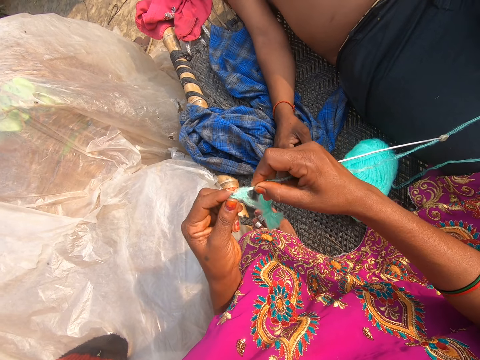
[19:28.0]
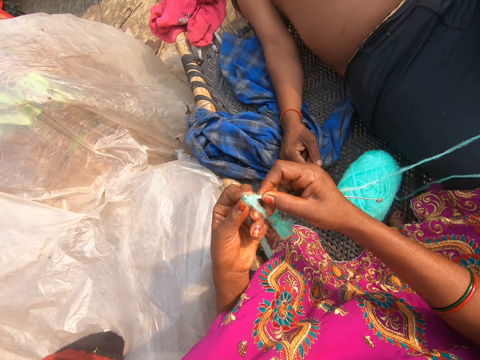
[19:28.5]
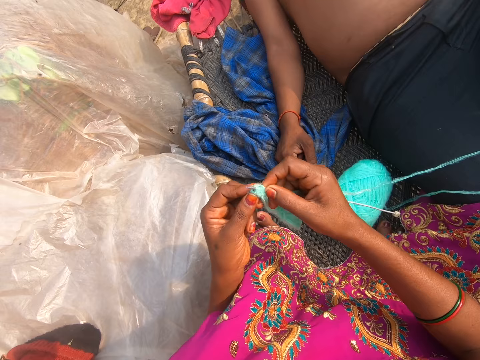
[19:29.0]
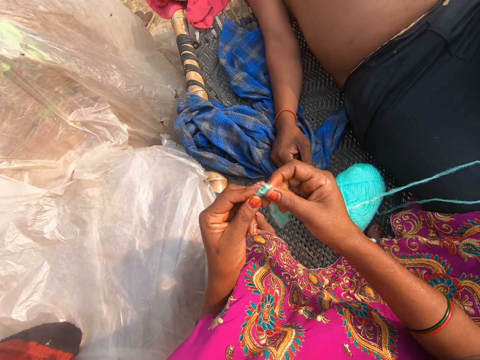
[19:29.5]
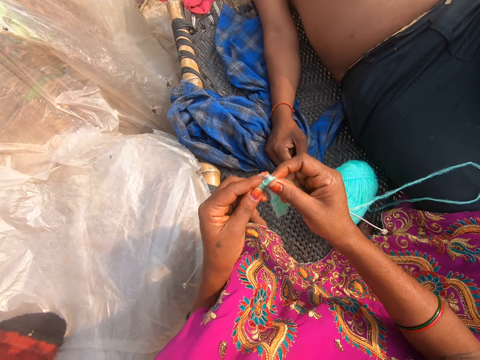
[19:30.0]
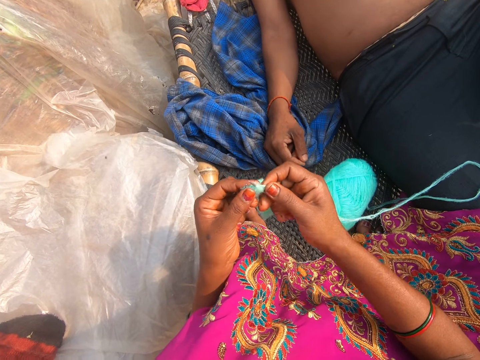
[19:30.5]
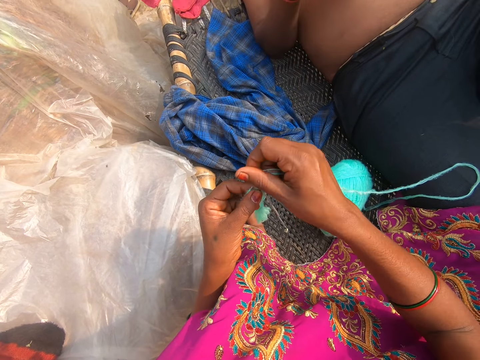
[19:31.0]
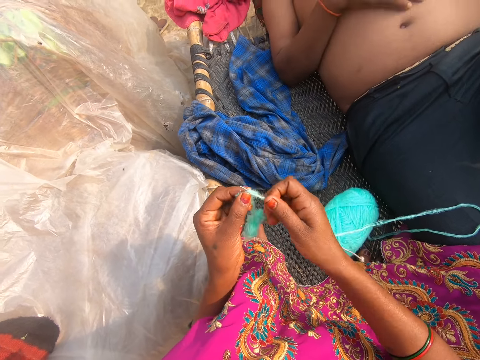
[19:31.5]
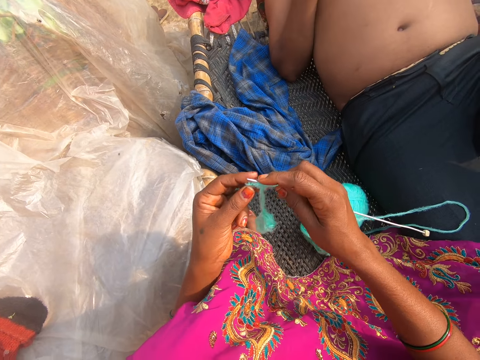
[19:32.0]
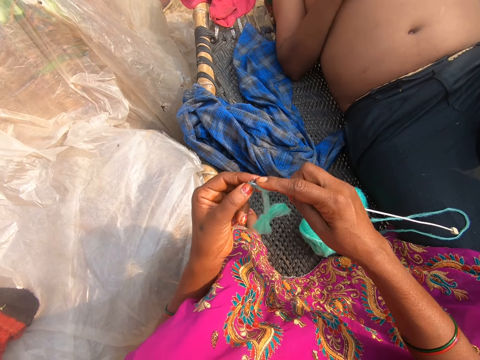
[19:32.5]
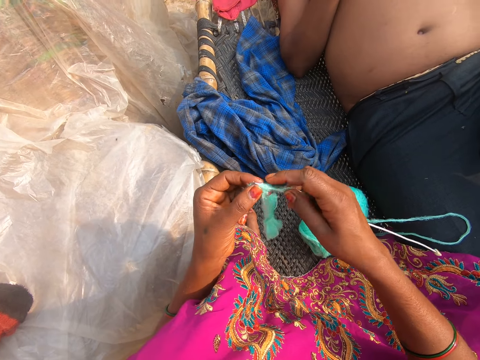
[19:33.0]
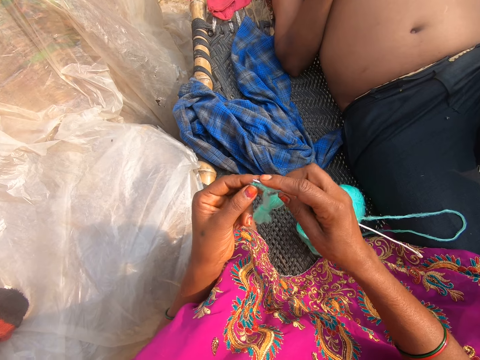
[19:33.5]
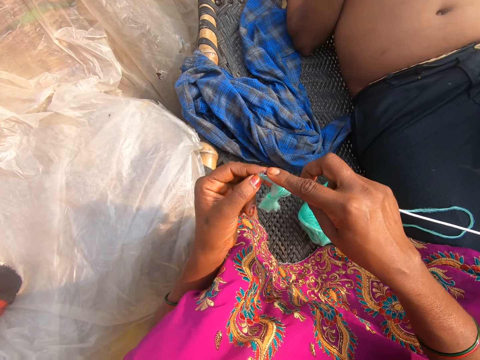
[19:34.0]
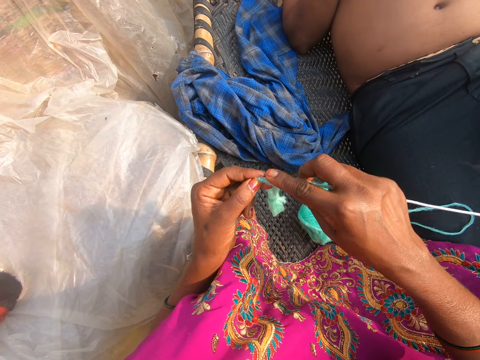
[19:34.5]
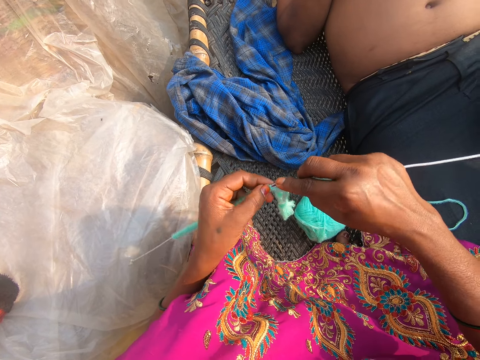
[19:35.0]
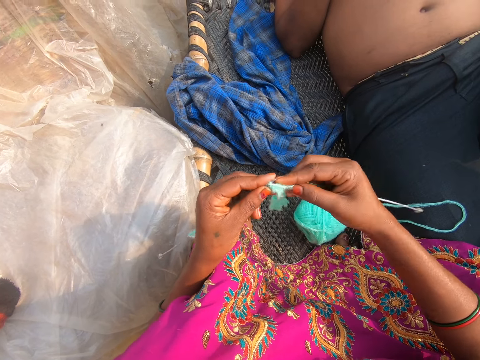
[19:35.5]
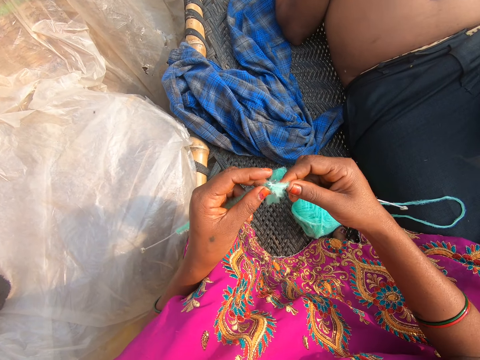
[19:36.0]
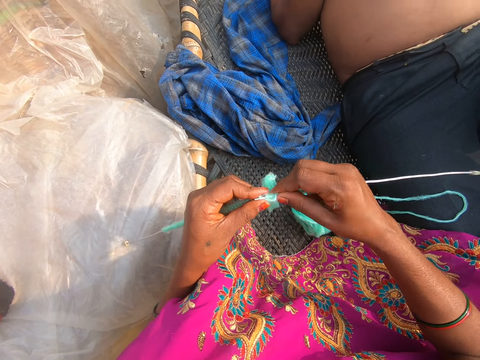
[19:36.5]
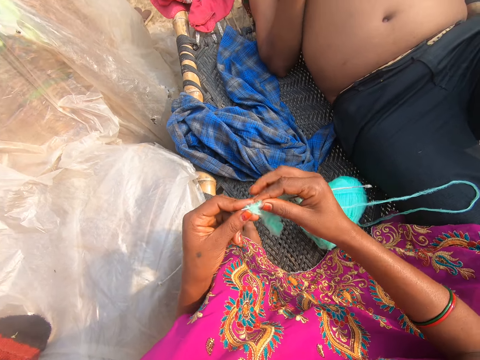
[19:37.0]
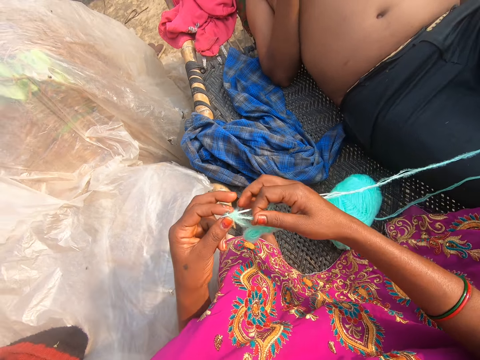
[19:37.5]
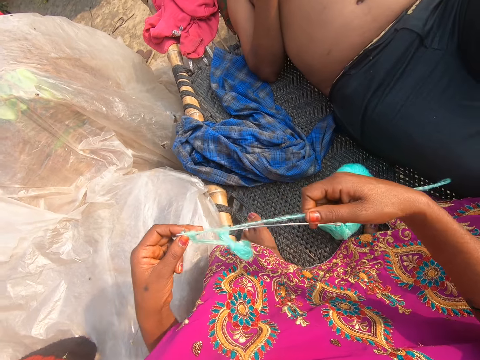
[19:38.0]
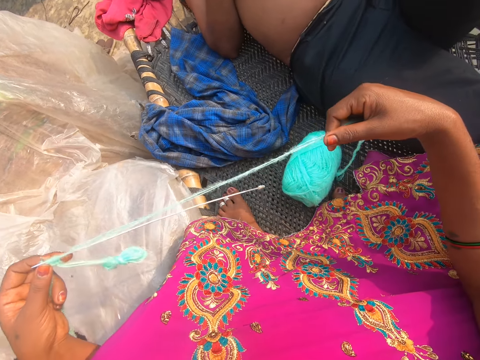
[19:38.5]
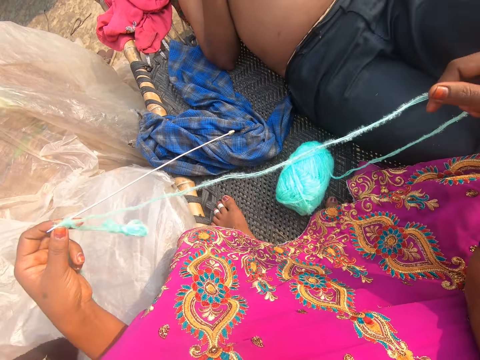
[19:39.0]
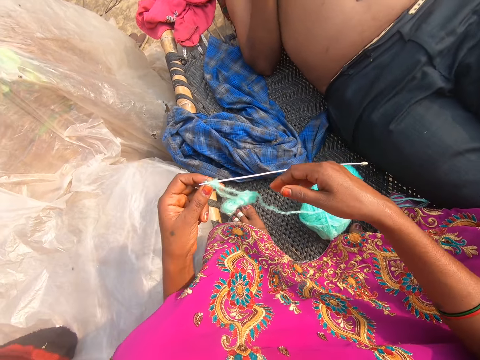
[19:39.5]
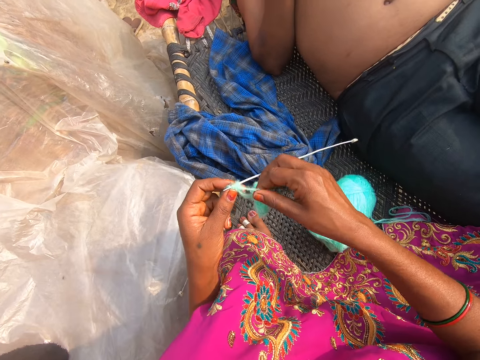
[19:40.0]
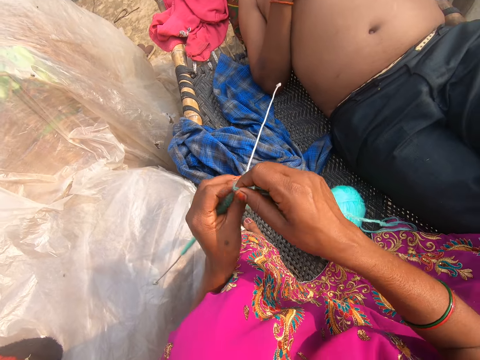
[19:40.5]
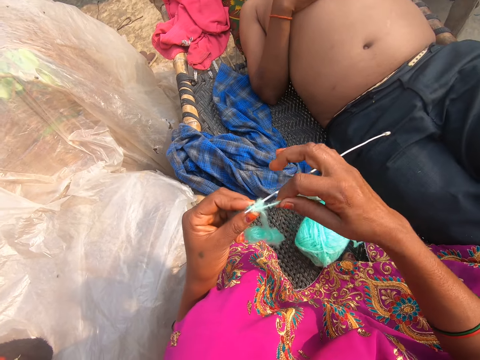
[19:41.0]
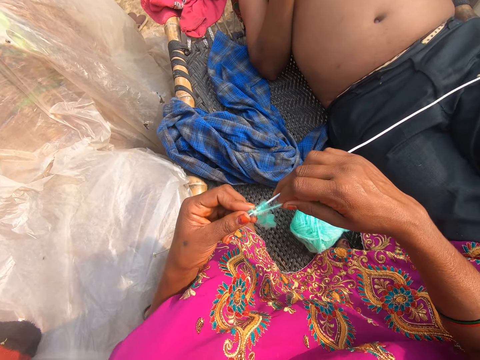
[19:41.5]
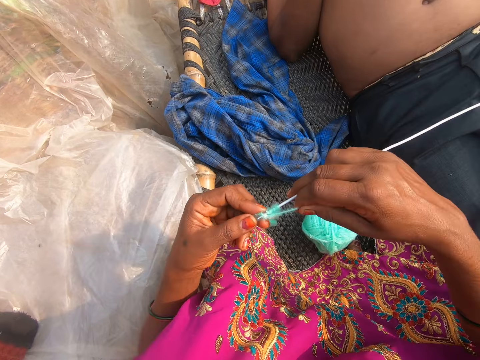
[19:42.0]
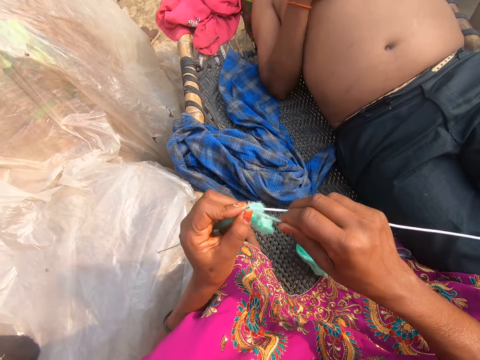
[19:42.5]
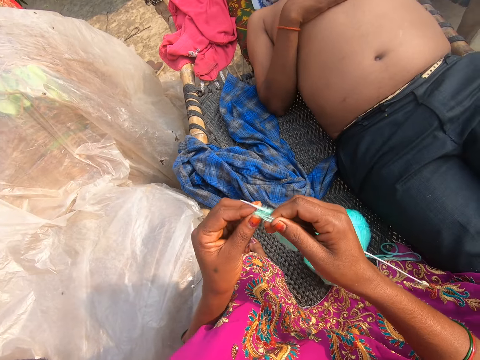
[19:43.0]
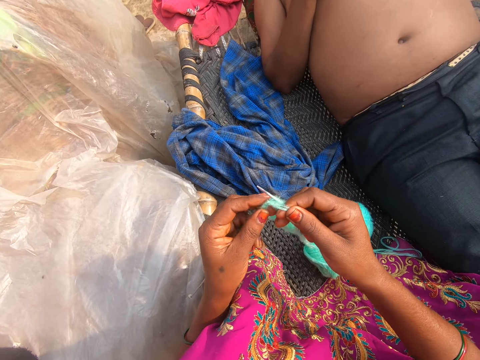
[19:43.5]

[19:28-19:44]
The camera wearer knits. They converse with a person. They knit. They pull the thread. The person converses with the camera wearer. The camera wearer pulls the thread. The person converses with the camera wearer. The camera wearer knits.

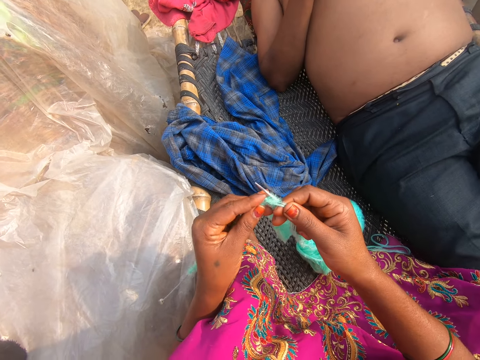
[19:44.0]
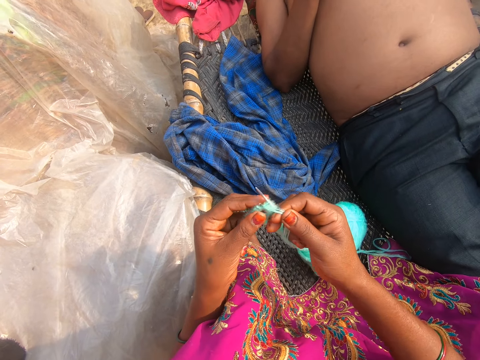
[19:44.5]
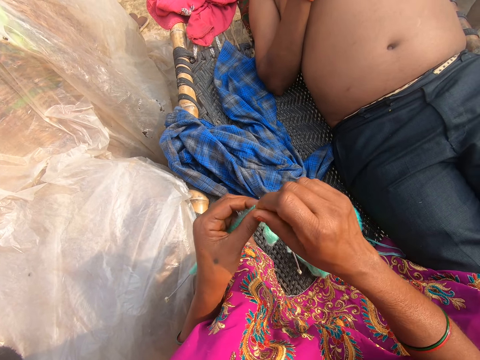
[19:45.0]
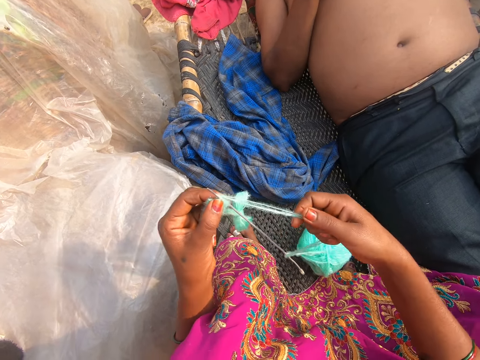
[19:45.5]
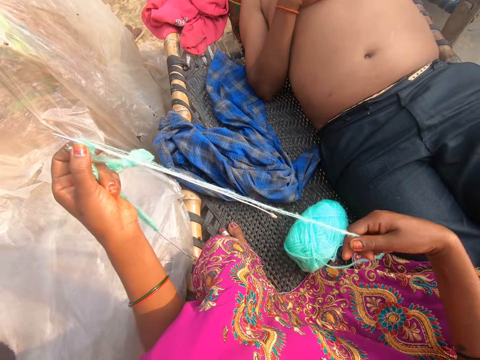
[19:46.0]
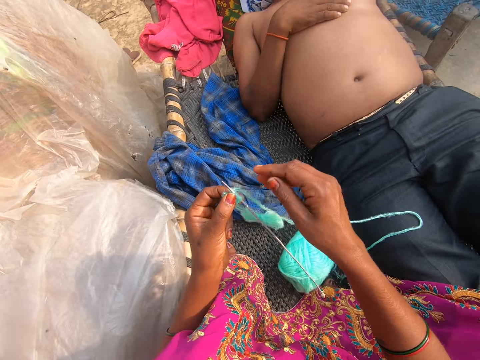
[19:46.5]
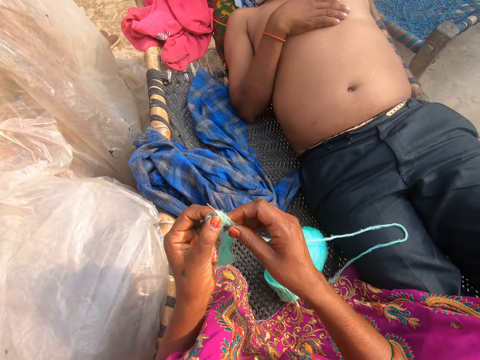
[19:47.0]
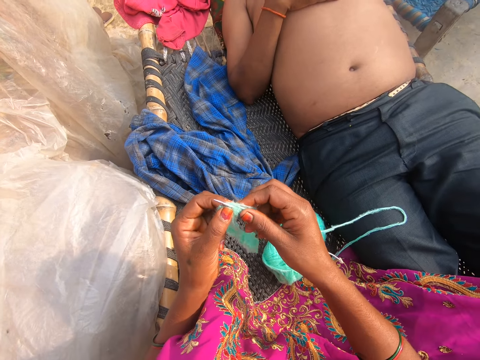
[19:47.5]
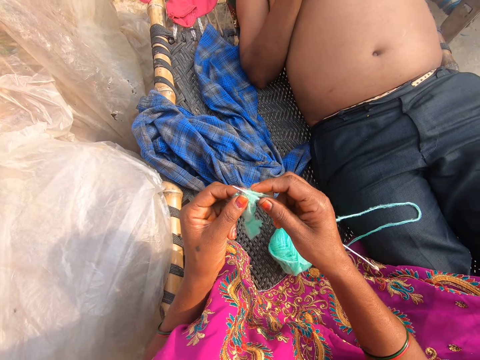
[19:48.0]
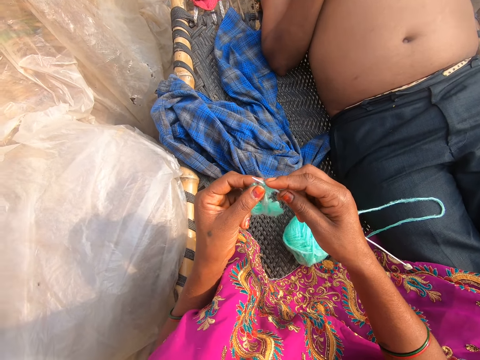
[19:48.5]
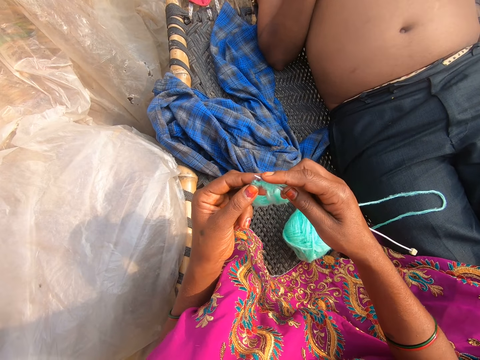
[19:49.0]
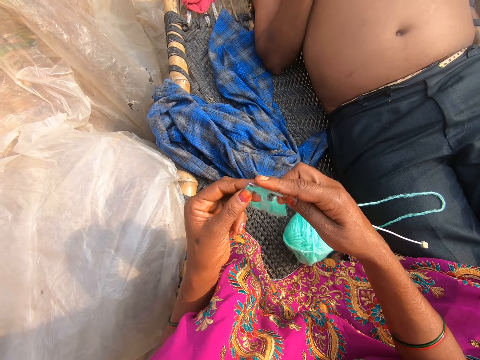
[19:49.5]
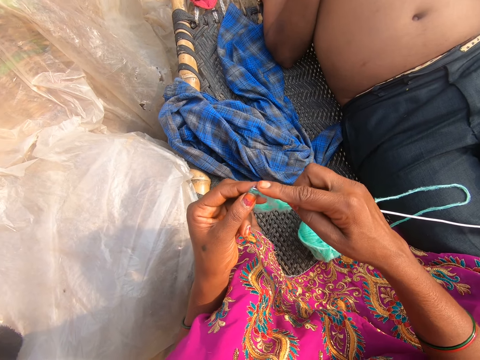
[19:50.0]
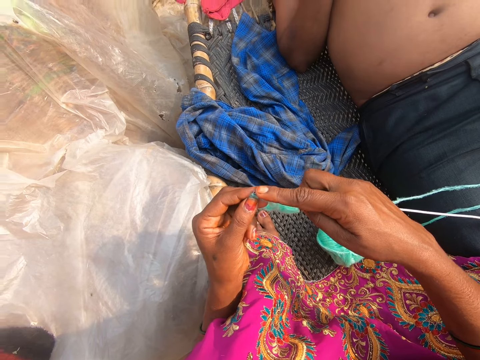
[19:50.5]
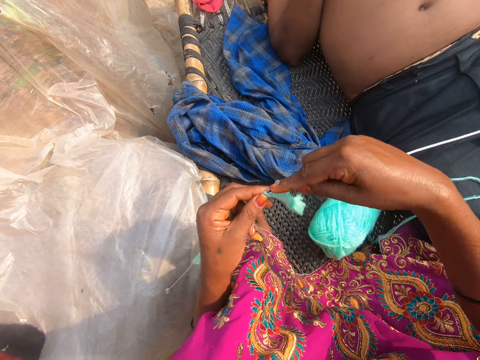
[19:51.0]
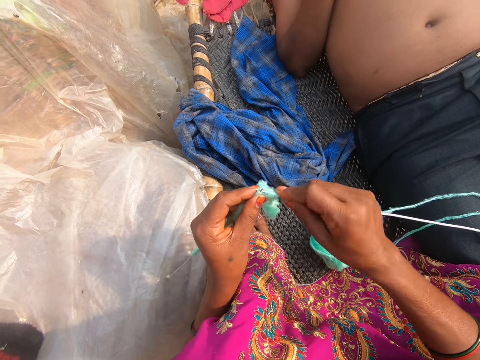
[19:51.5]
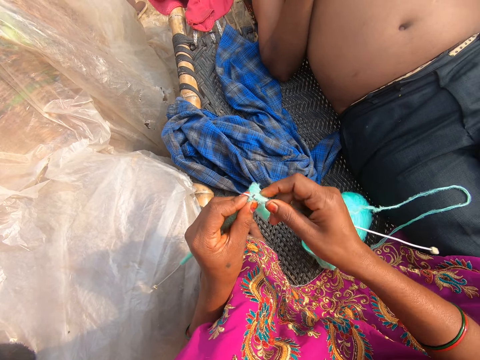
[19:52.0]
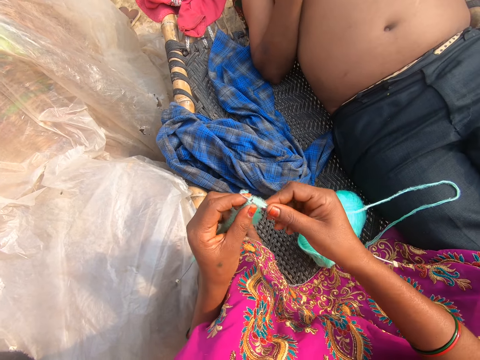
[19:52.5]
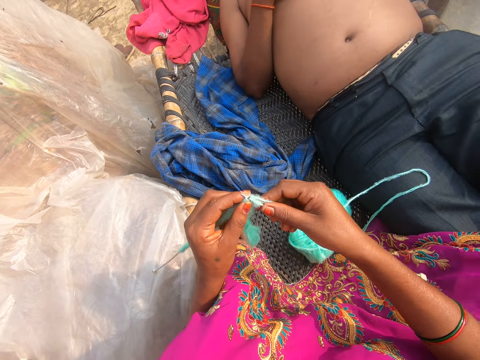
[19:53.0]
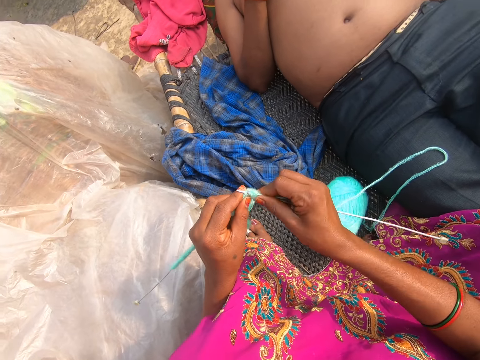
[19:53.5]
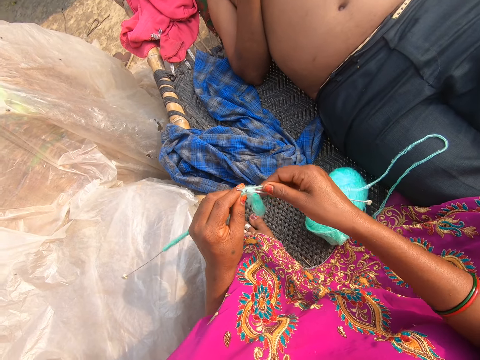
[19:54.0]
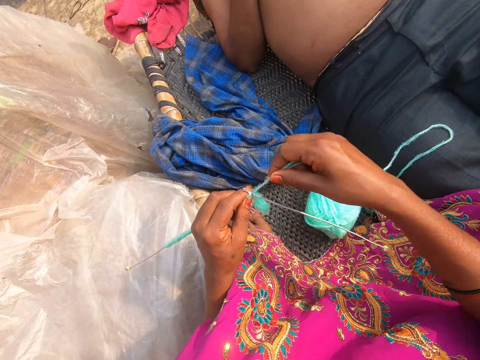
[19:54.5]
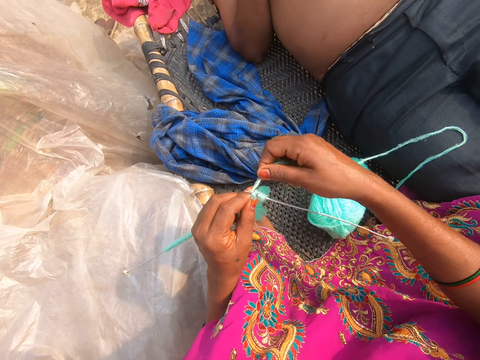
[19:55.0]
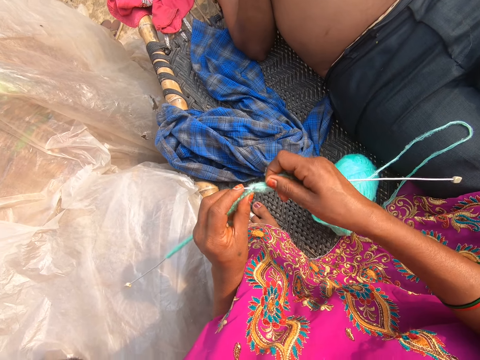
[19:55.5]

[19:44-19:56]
The camera wearer converses with a boy. They pull the thread. They converse. They knit. They converse. They knit.
